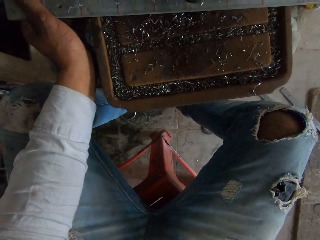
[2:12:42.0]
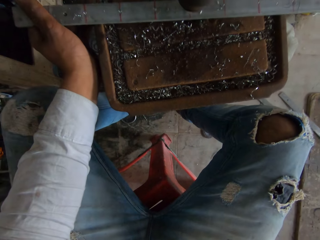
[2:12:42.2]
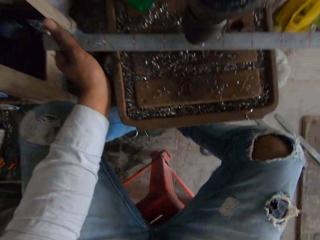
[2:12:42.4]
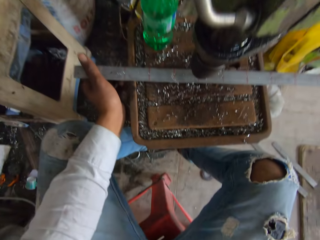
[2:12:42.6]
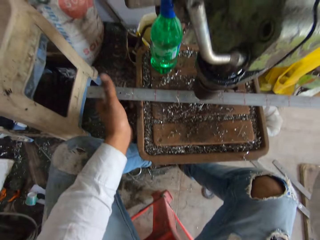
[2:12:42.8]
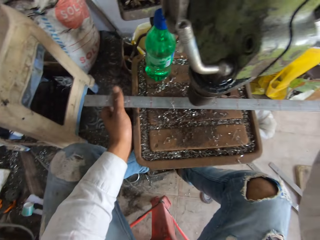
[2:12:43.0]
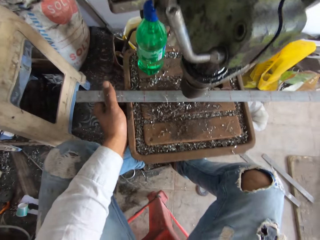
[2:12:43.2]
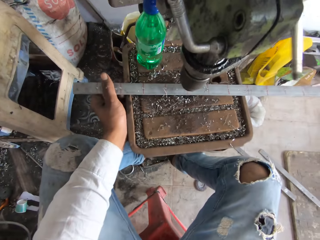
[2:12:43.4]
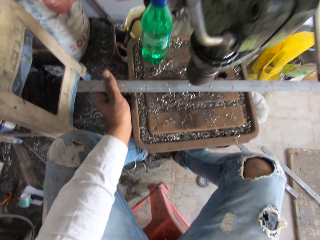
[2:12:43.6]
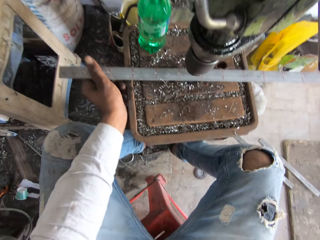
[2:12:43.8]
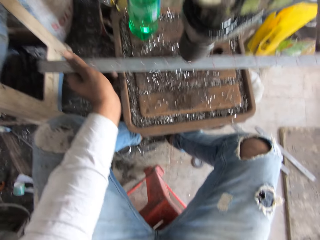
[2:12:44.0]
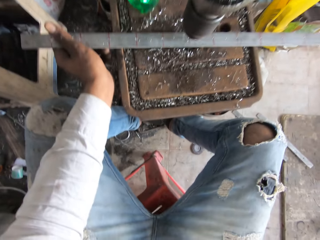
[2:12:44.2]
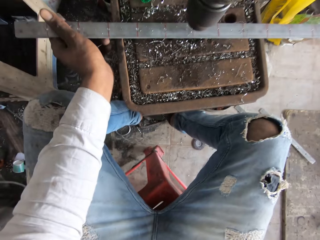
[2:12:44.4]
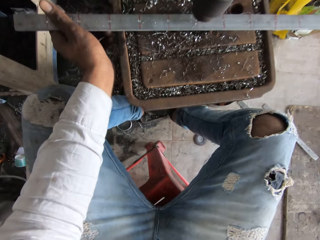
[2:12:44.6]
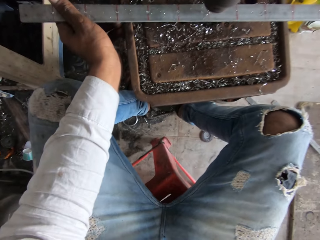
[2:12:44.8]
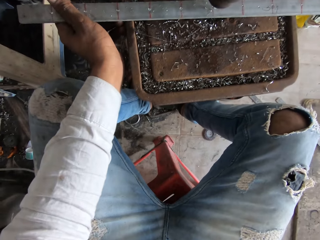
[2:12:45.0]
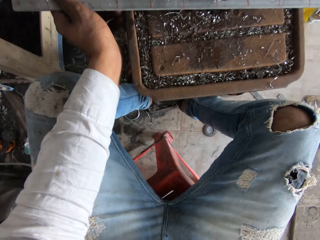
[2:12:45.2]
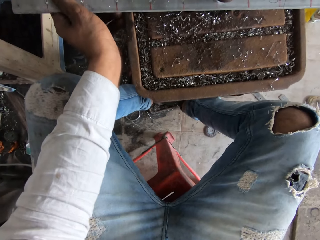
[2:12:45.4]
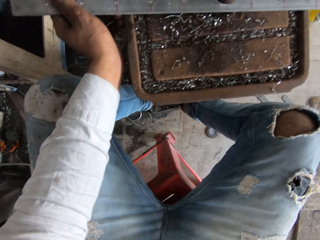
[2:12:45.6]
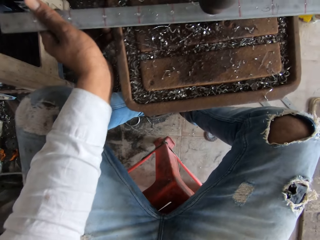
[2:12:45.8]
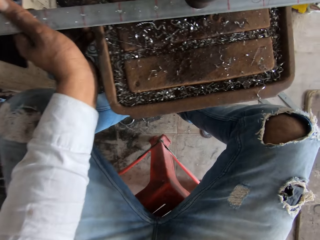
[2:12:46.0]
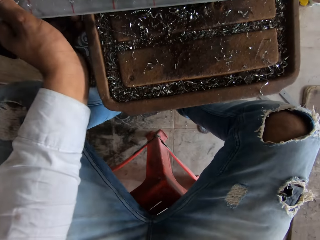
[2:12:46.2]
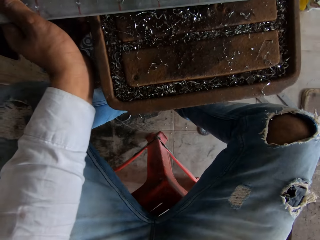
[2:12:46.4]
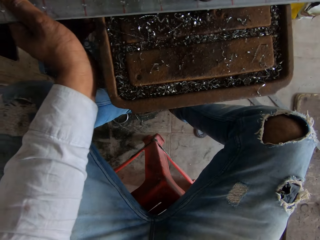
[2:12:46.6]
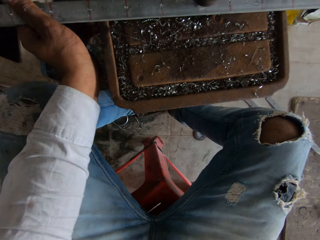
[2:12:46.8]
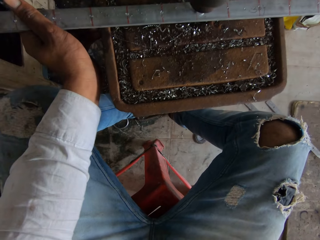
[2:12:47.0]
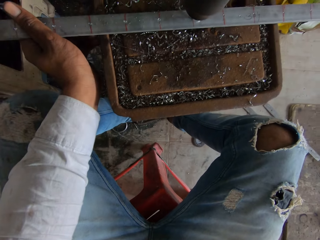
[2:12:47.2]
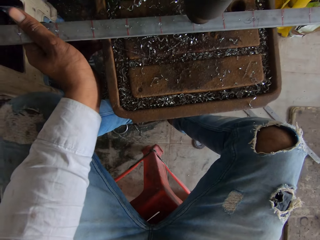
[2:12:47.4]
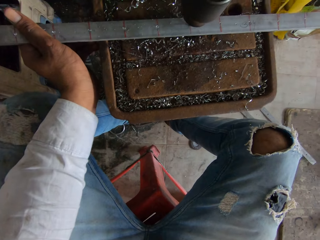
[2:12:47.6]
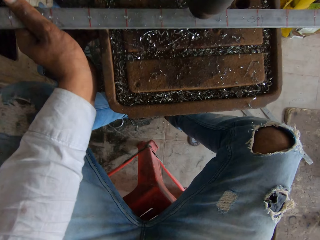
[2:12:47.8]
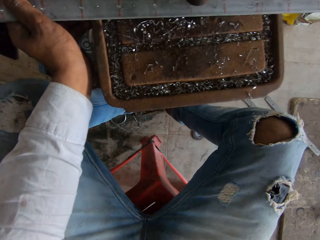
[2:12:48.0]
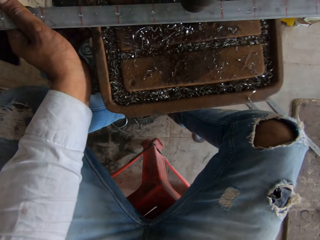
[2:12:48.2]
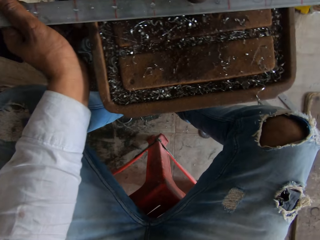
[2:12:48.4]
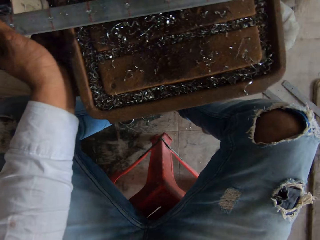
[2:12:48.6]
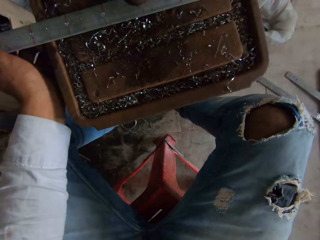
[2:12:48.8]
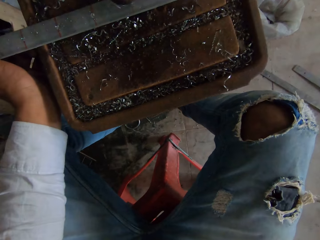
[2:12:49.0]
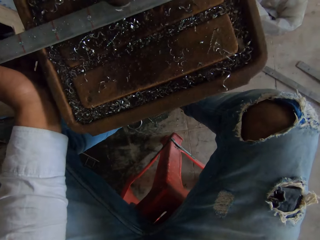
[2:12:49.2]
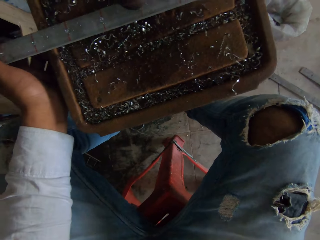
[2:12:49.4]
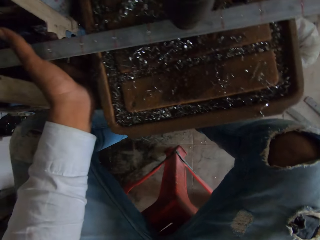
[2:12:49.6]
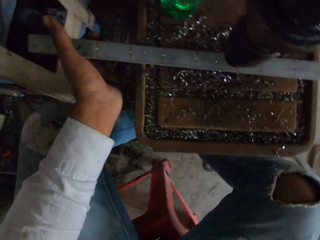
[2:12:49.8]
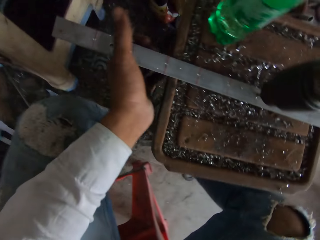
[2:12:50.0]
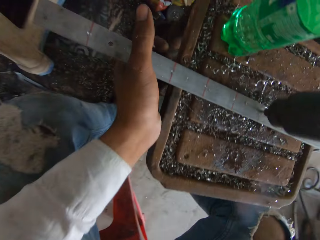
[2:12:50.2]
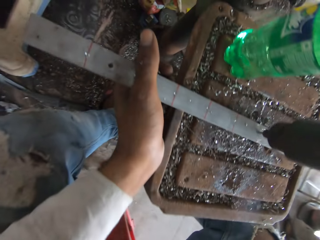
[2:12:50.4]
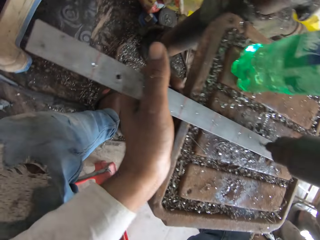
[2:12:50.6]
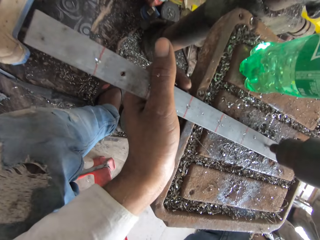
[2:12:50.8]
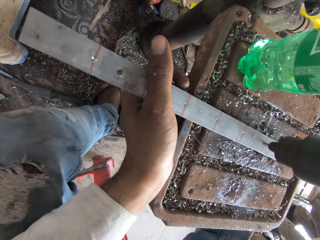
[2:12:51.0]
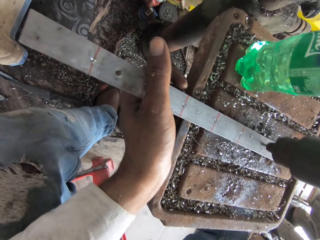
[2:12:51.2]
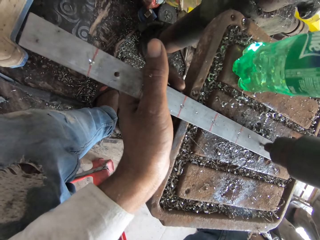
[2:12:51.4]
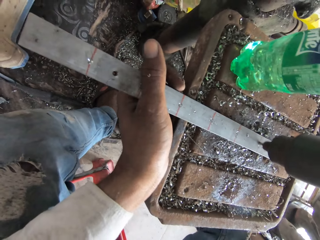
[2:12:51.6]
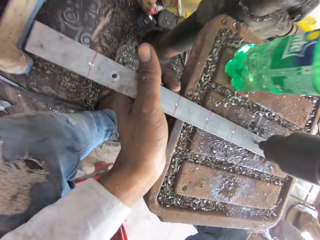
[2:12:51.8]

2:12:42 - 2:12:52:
The camera wearer adjusts the metal rod on the pillar drilling table. They drill a hole on the metal rod with the pillar drilling machine.

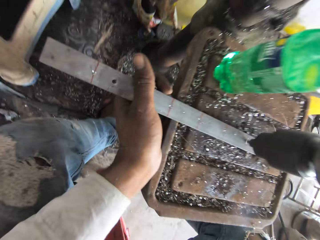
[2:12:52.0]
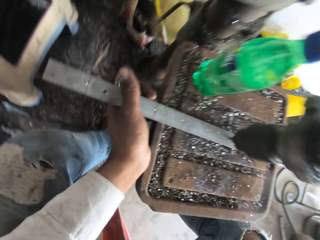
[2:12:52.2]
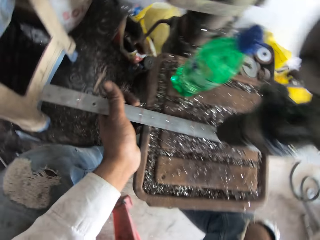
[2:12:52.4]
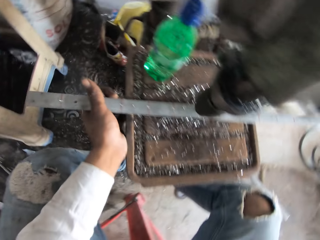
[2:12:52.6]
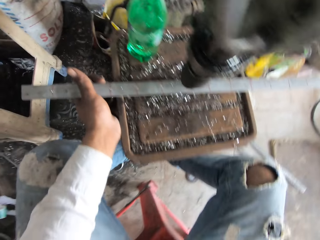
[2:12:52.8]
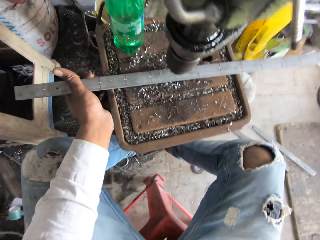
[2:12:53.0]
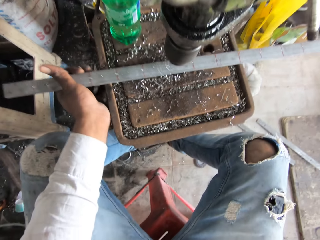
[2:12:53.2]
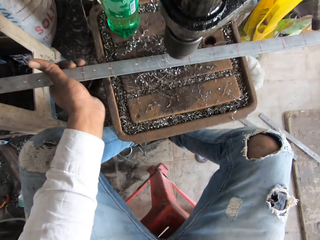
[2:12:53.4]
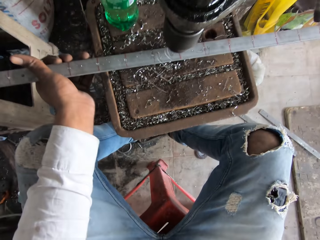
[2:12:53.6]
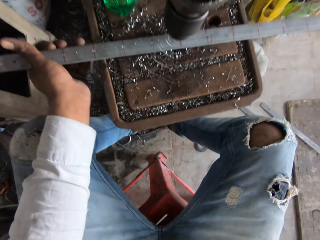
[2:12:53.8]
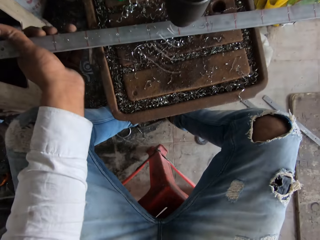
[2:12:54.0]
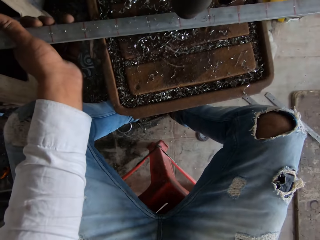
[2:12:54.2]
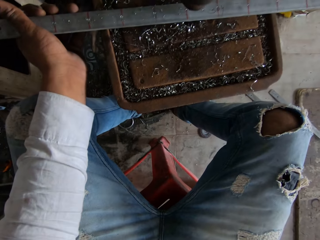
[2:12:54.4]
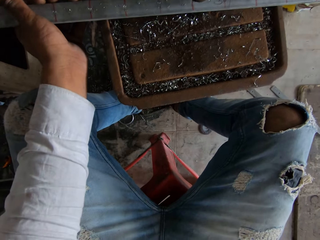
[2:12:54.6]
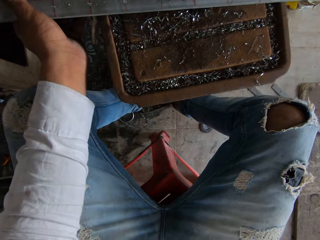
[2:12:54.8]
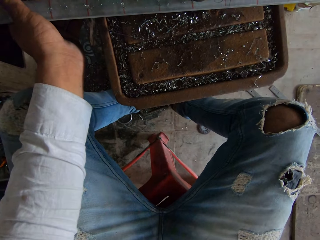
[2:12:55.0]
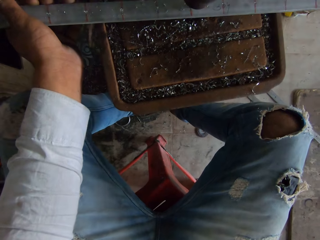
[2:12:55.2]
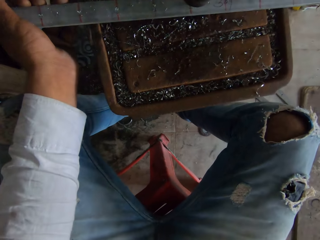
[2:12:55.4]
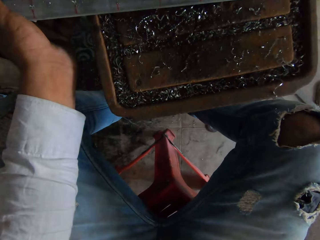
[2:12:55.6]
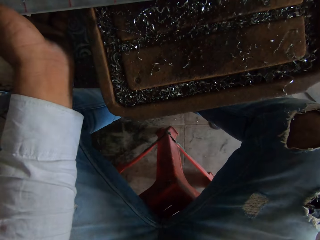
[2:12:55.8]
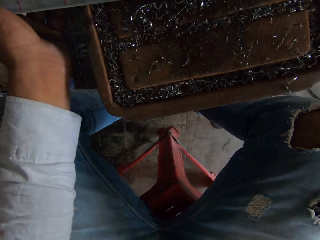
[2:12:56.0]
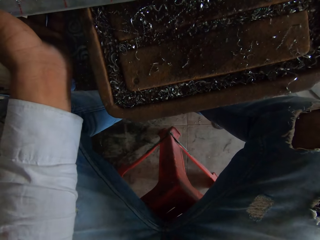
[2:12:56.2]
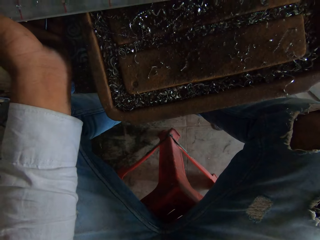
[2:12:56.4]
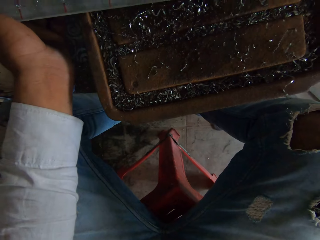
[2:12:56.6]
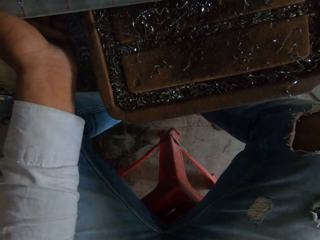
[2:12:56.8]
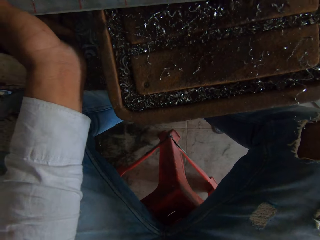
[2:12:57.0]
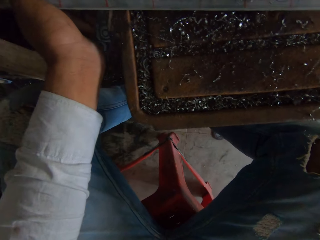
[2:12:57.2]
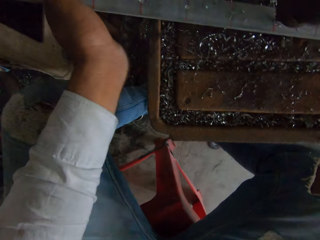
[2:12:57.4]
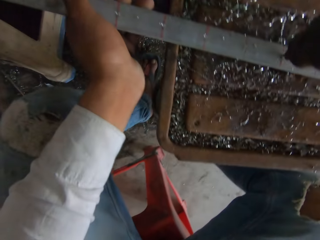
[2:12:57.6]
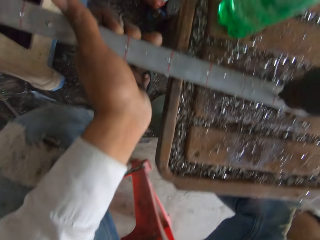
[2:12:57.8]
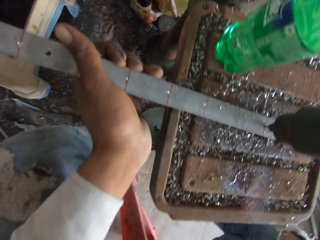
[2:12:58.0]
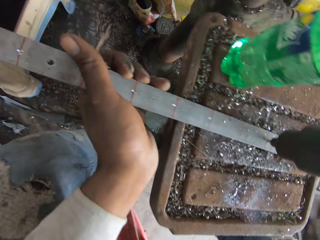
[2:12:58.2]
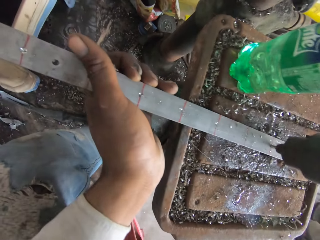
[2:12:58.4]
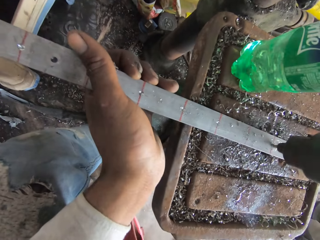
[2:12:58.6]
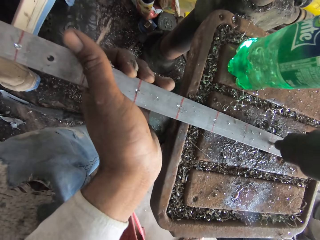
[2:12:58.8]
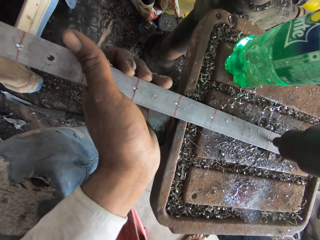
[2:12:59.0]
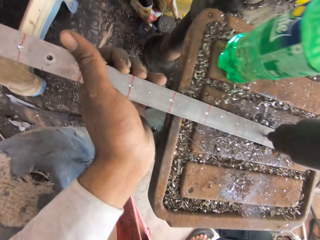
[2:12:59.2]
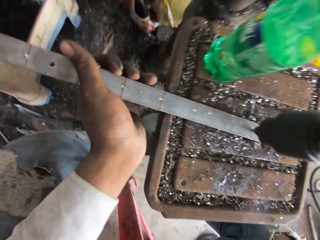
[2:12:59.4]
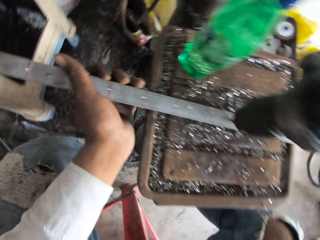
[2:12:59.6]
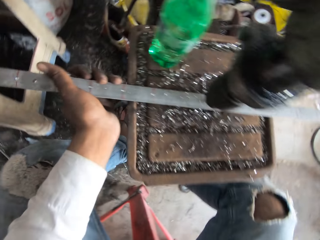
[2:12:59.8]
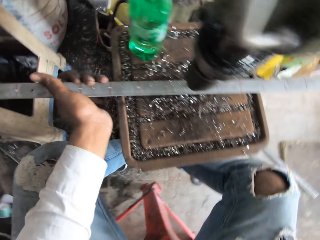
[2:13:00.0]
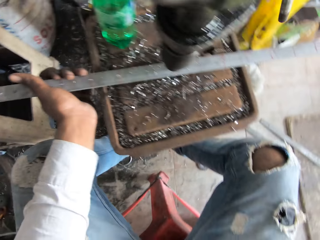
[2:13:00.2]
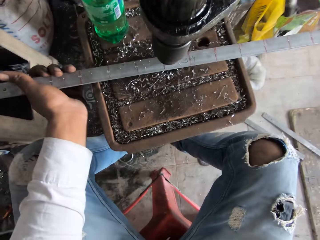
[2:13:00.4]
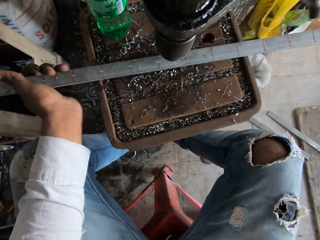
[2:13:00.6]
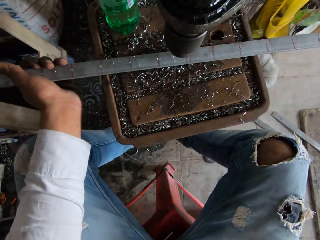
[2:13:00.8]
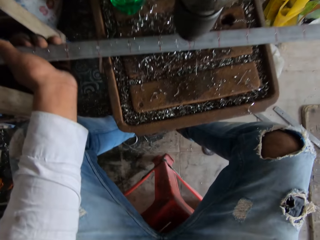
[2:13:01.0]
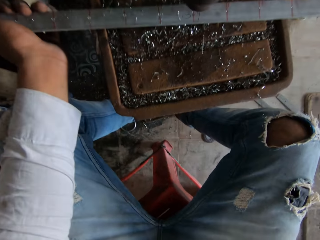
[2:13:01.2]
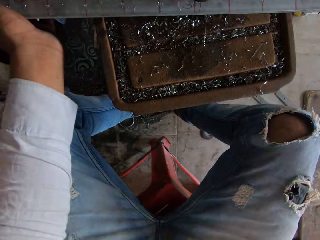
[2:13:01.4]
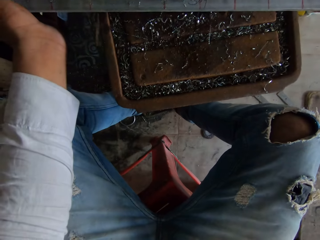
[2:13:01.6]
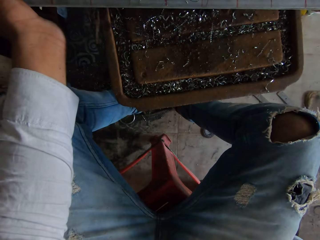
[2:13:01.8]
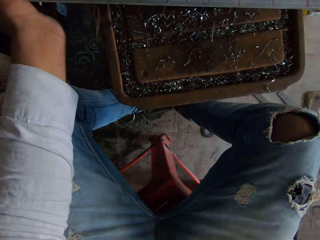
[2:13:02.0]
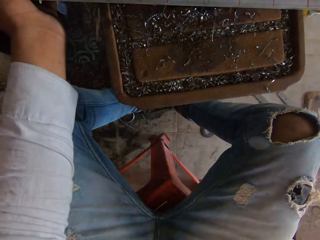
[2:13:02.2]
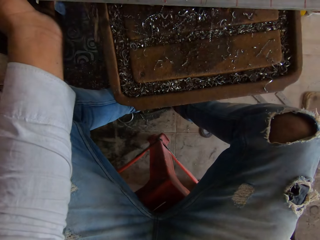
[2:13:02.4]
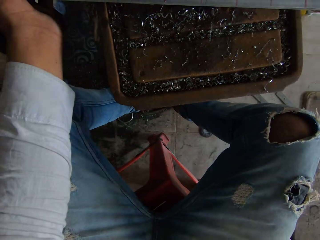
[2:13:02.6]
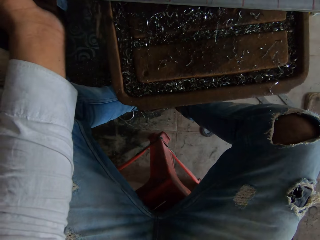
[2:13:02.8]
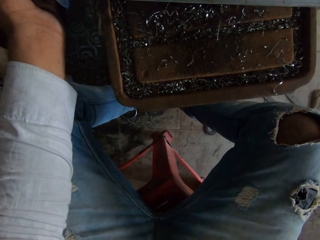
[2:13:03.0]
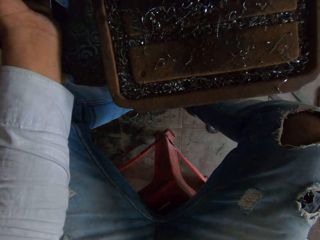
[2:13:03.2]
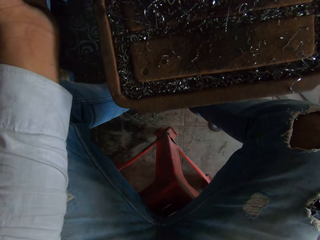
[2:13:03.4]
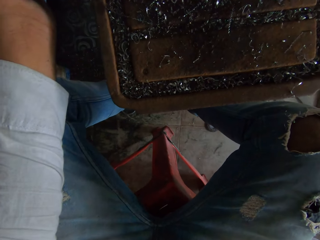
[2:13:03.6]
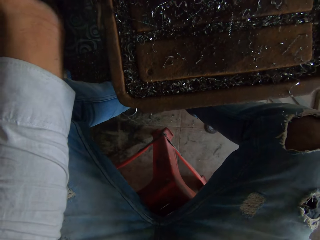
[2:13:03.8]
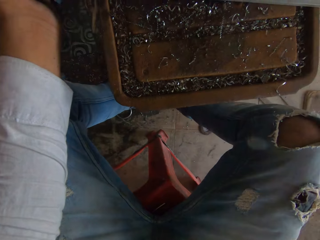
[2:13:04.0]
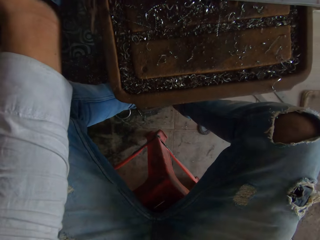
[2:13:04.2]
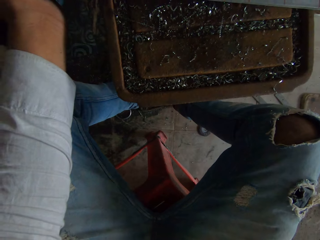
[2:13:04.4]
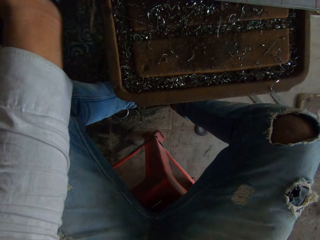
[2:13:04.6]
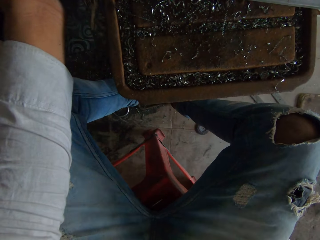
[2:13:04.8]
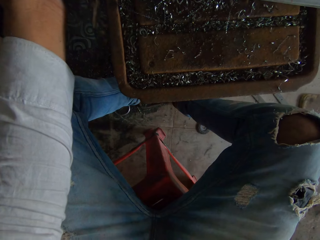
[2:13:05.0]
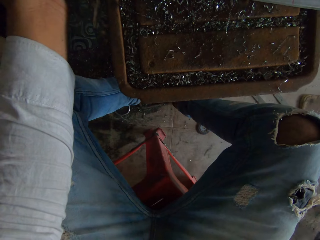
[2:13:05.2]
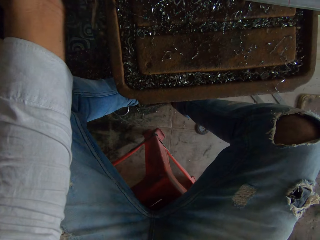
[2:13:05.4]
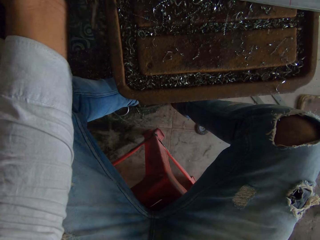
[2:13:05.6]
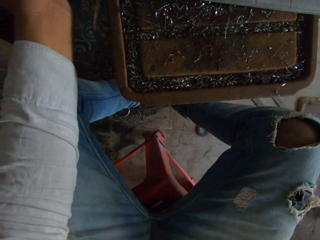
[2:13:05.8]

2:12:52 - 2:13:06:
The camera wearer adjusts the metal rod on the pillar drilling table. They drill a hole on the metal rod with the pillar drilling machine. They adjust the metal rod on the pillar drilling table with the left hand. They drill a hole on the metal rod with the pillar drilling machine.
